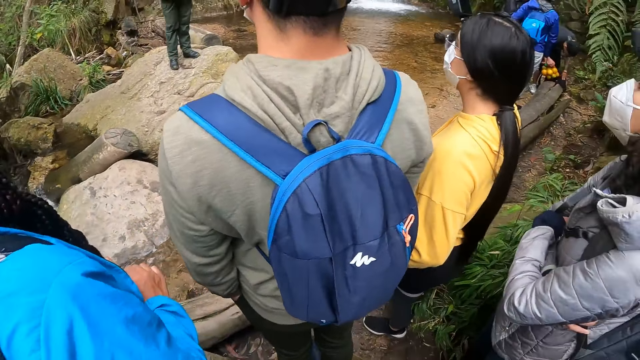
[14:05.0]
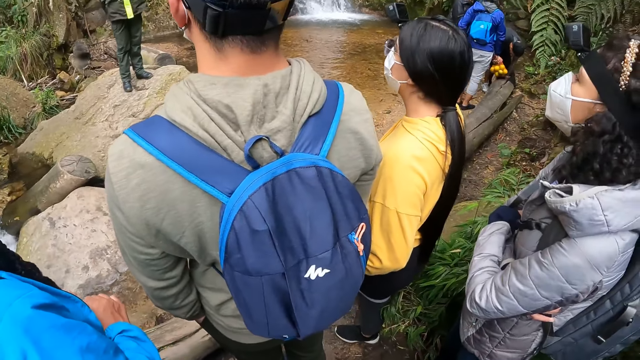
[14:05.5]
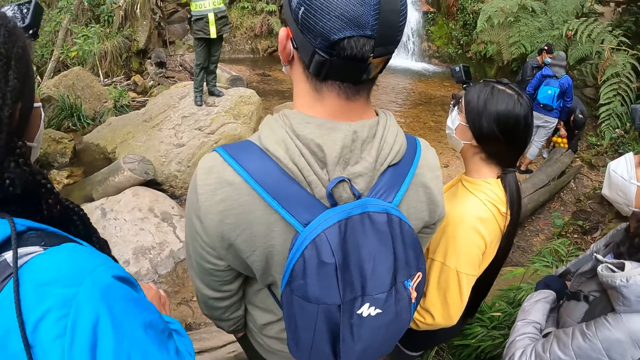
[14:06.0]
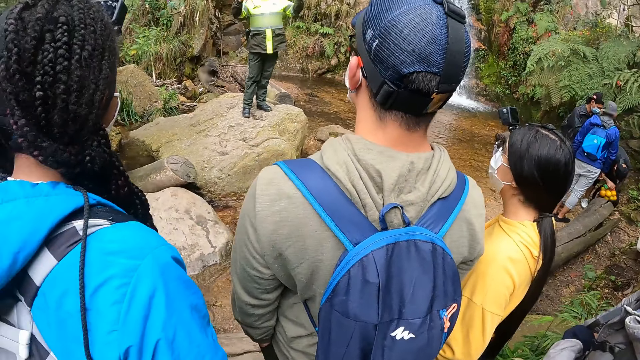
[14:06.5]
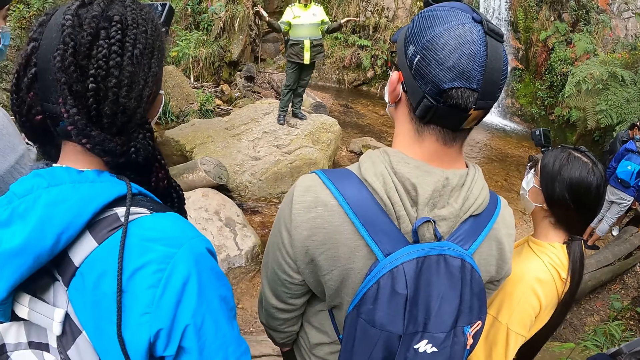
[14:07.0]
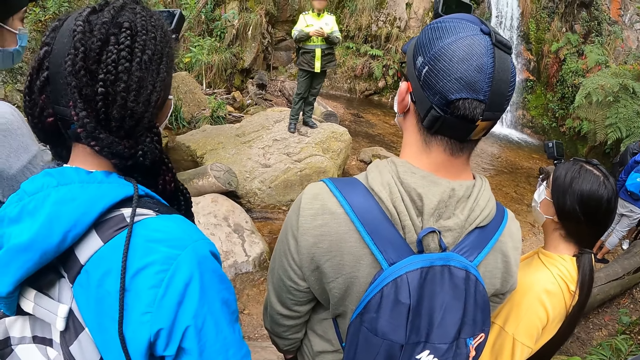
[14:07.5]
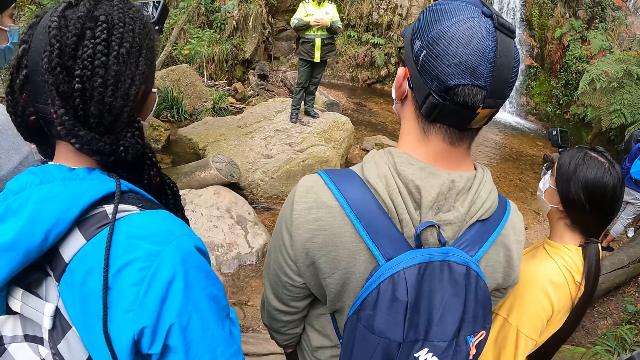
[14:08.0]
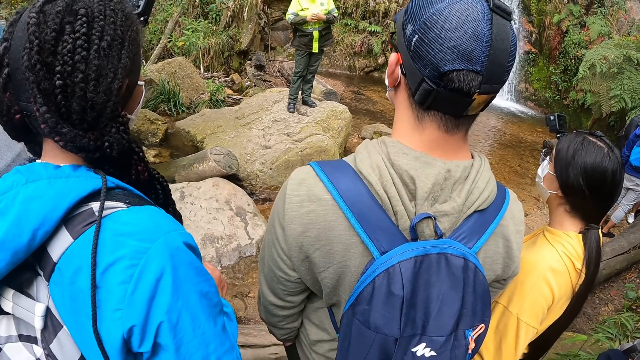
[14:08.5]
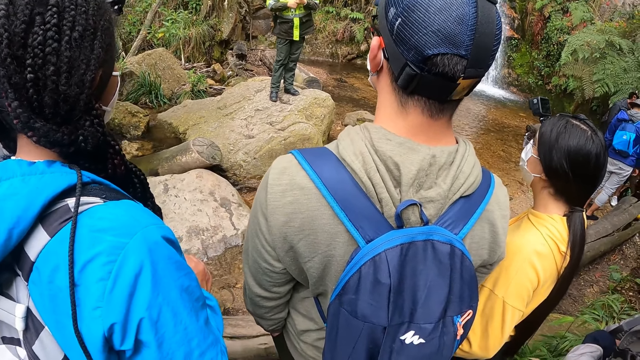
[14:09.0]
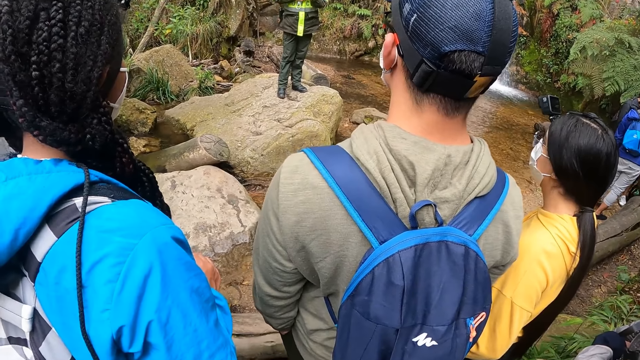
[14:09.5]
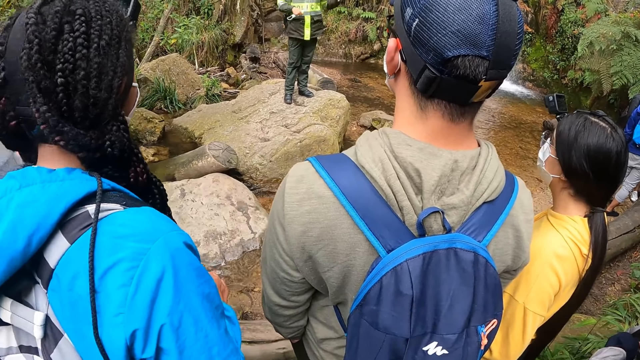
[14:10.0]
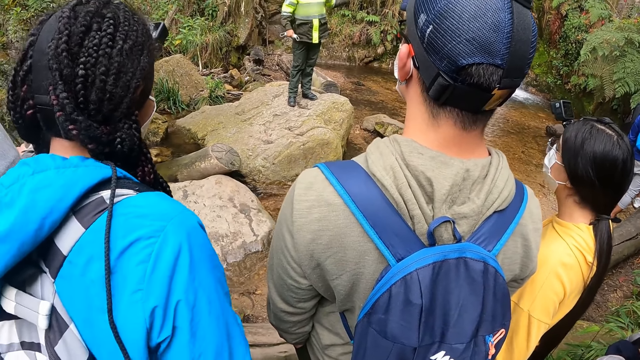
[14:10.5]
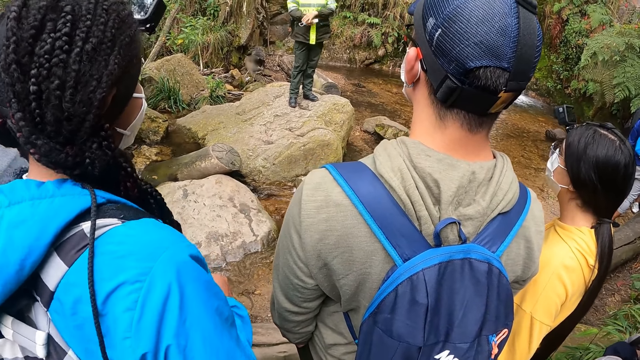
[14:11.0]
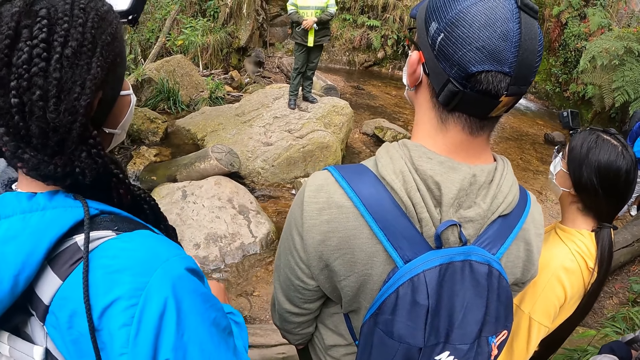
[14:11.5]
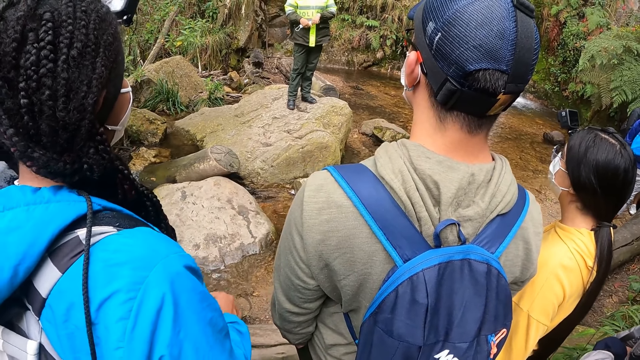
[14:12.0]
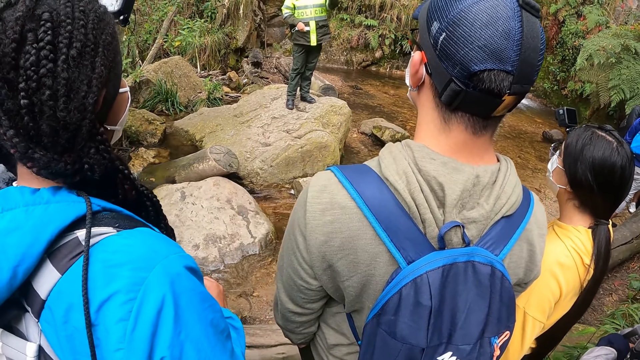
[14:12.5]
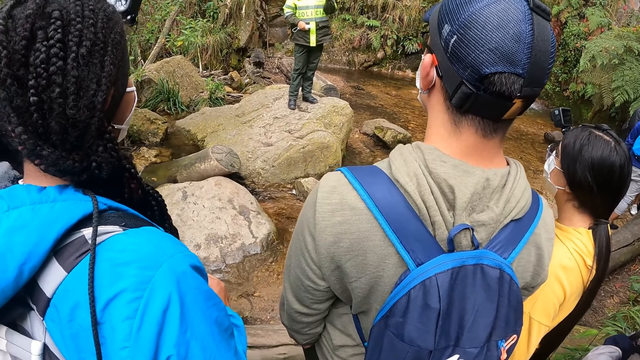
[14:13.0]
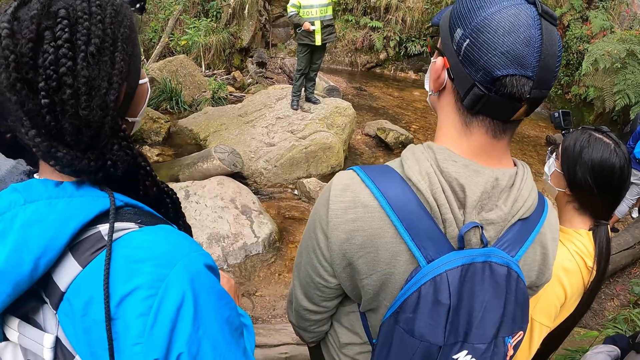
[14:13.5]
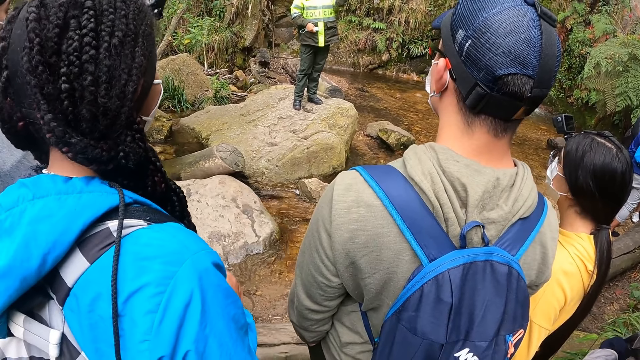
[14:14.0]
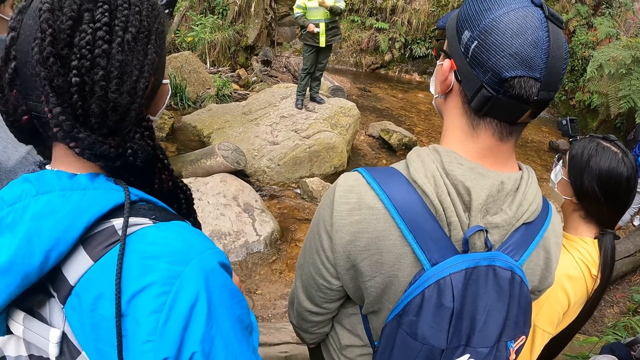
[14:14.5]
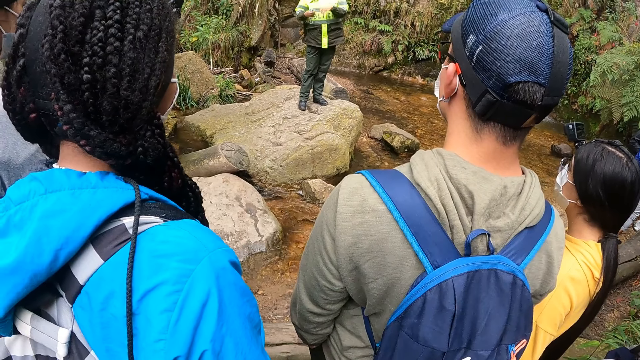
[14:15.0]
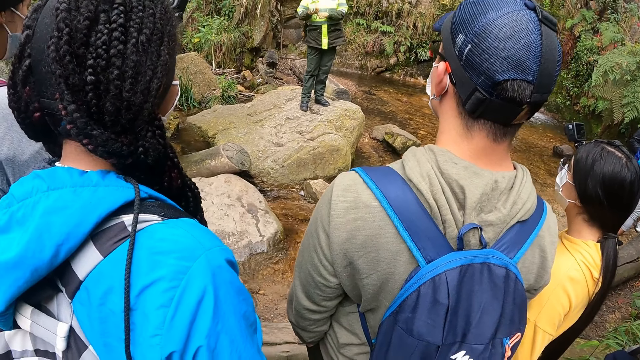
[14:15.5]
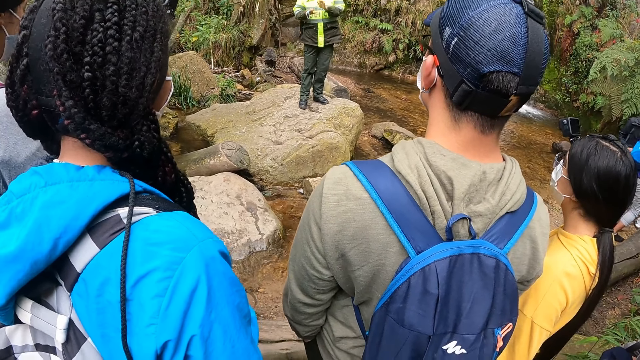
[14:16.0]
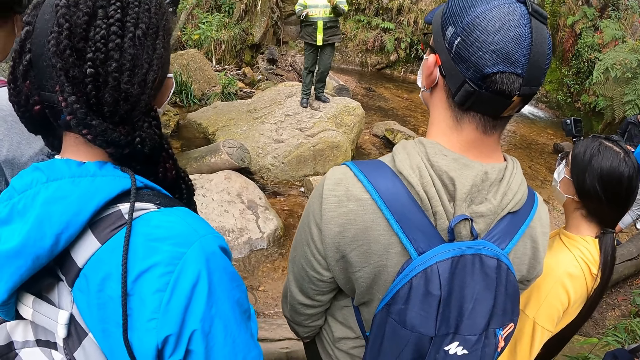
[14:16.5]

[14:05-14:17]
The man puts the oranges inside his backpack on the floor with his right hand.

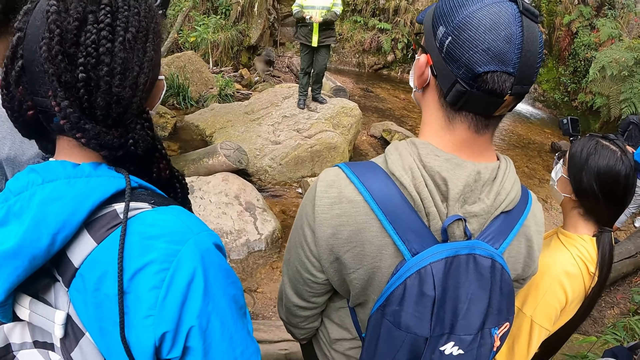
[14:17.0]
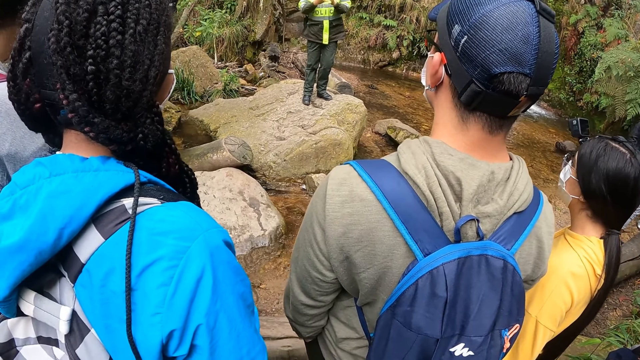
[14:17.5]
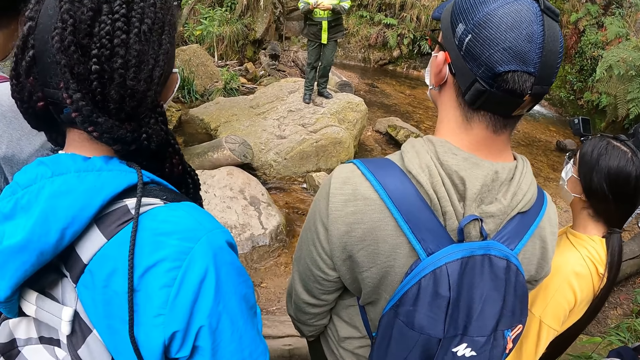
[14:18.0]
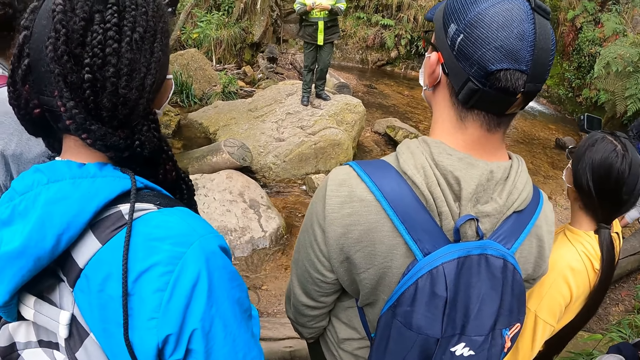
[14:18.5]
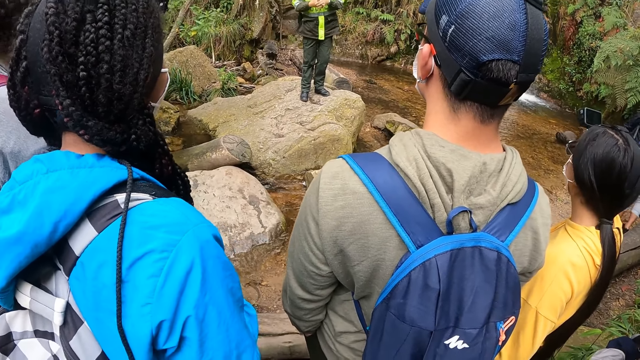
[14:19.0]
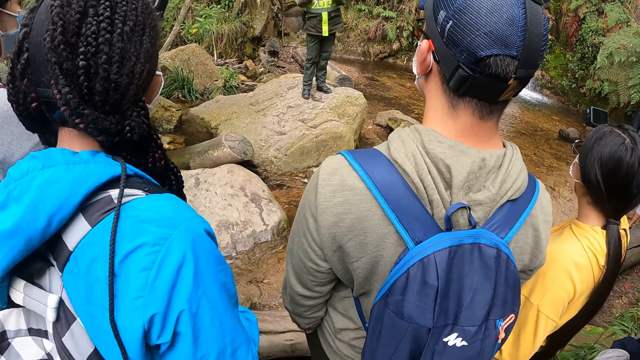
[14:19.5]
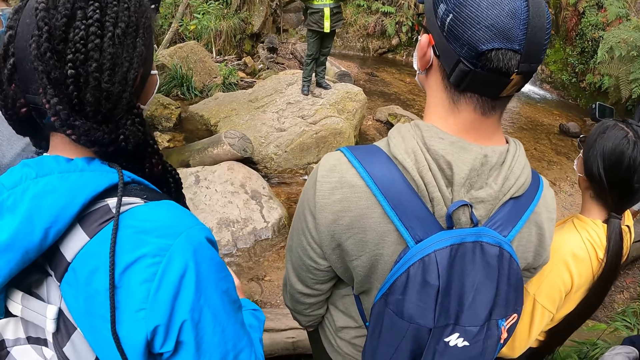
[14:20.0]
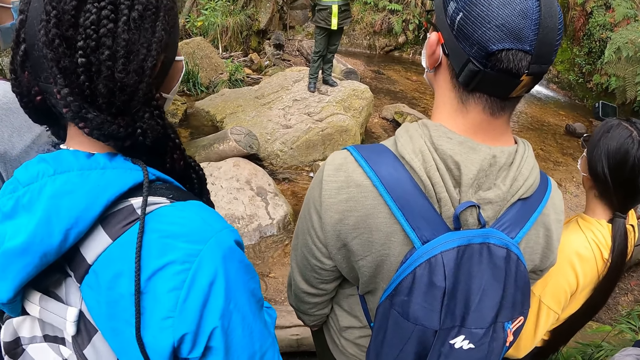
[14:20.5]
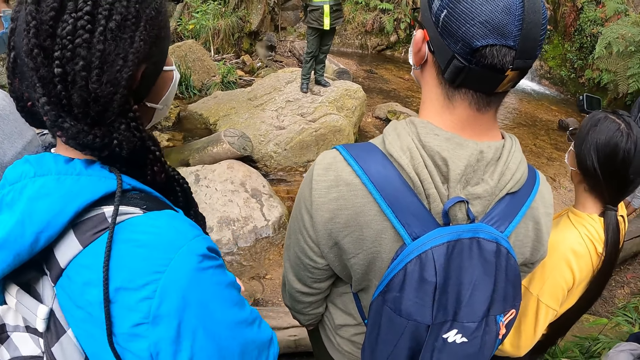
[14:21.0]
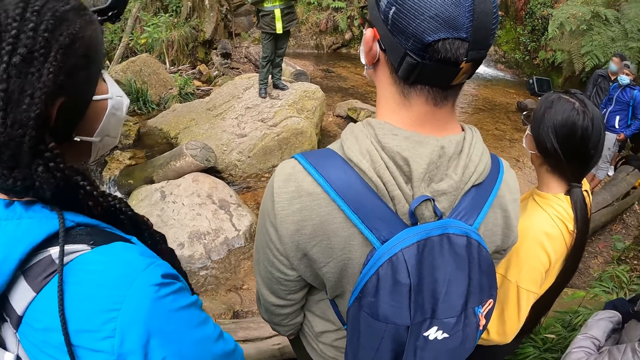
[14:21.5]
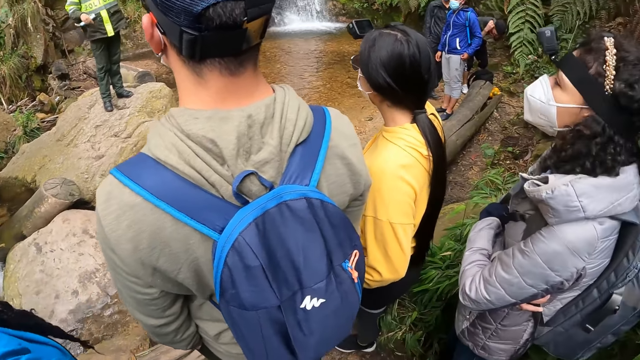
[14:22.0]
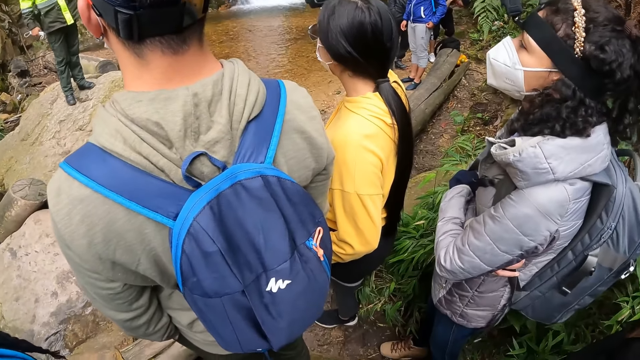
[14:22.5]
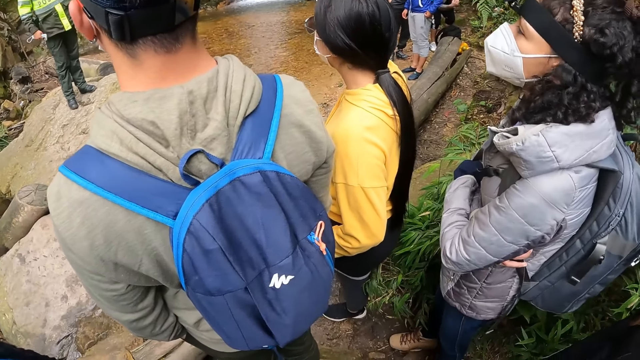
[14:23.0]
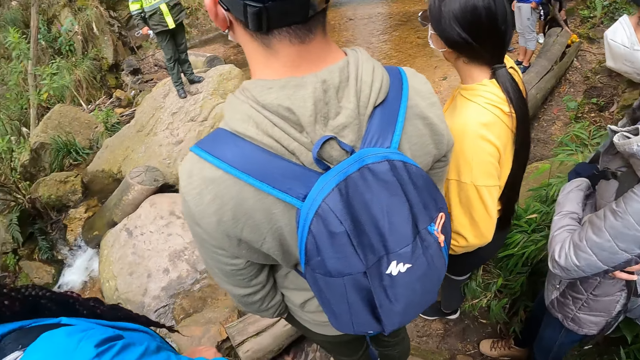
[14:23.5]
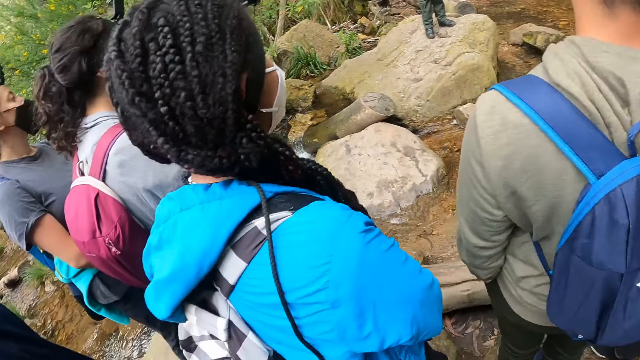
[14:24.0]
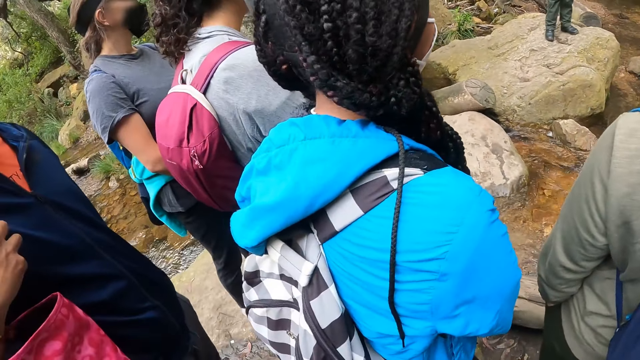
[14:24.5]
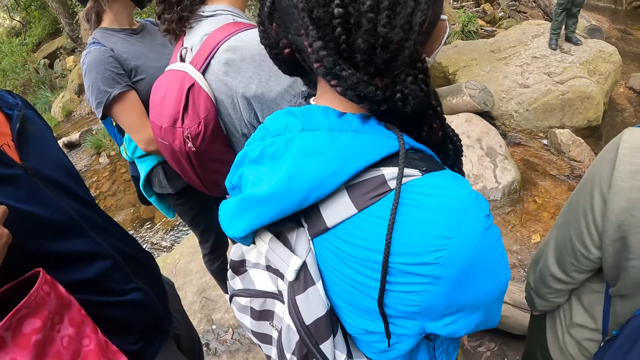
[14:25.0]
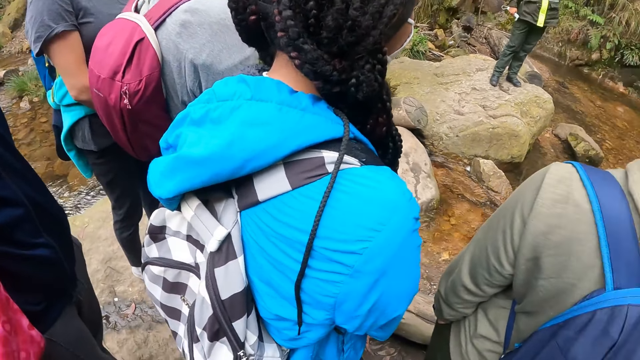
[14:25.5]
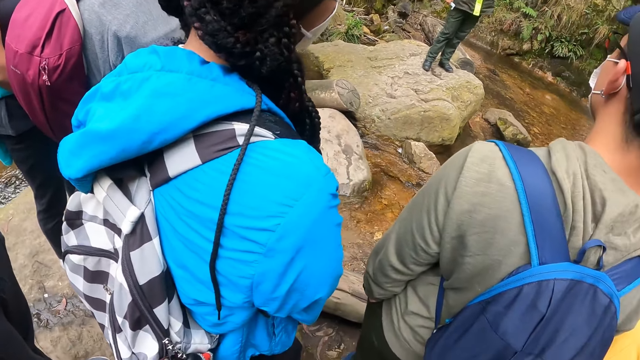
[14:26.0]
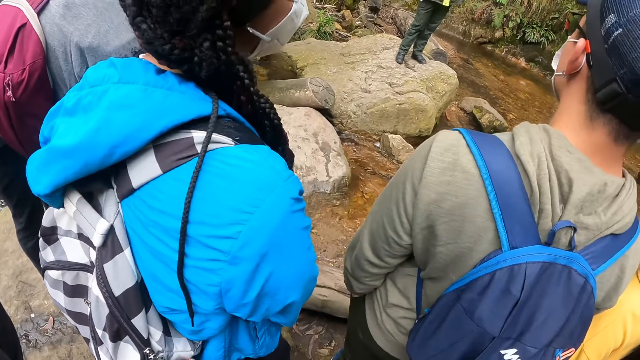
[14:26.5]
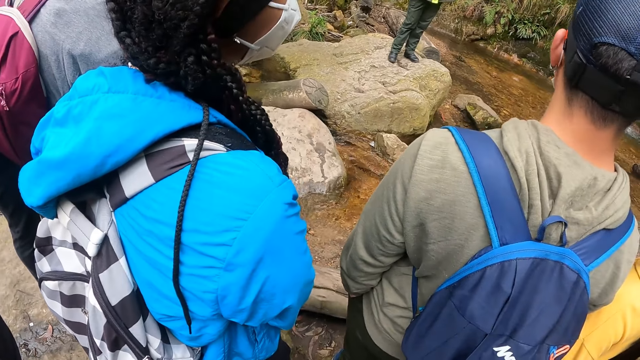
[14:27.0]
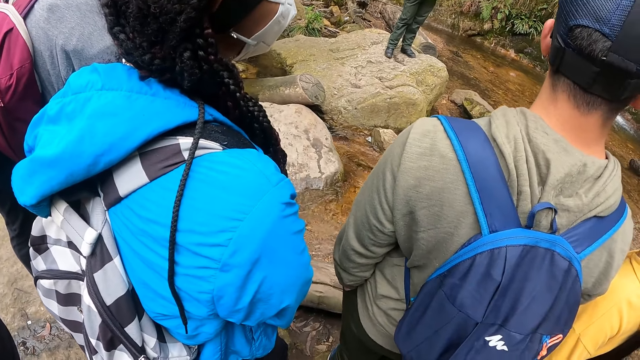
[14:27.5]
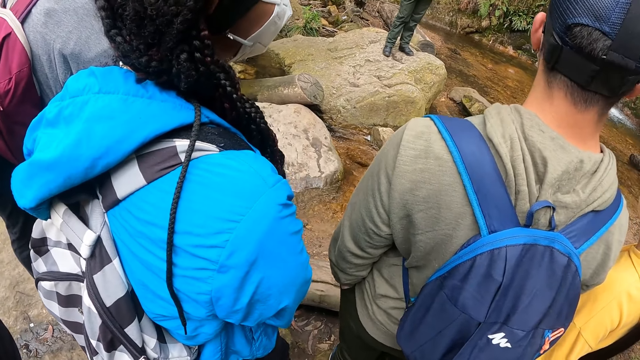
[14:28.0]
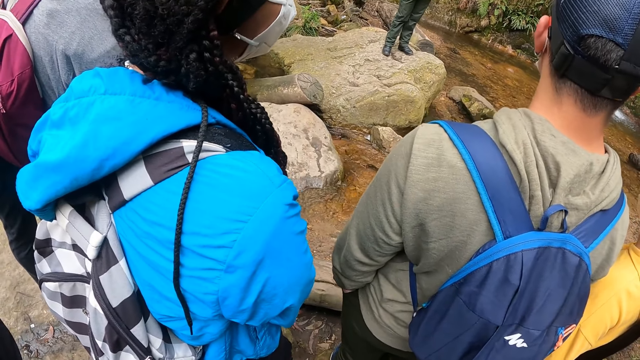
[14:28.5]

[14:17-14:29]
The camera wearer turns towards a woman. The man touches the oranges on the floor with his right hand.
